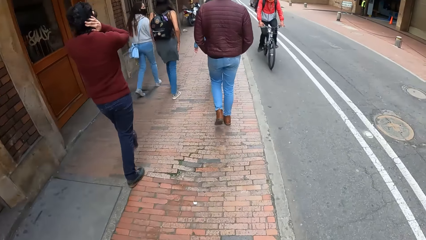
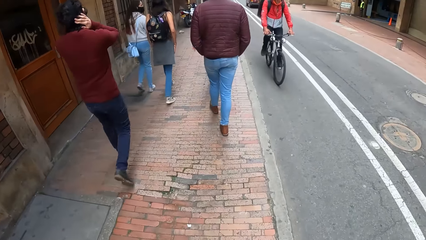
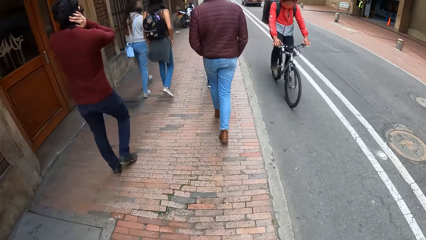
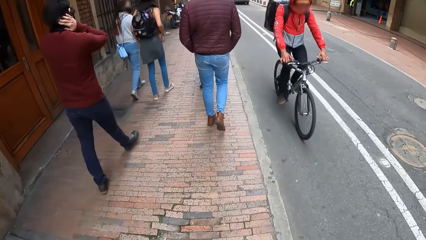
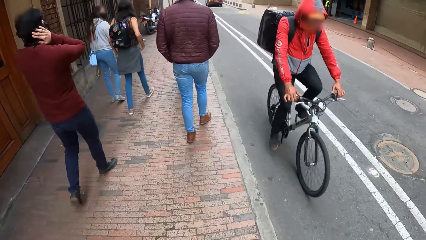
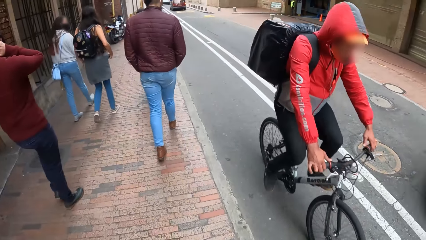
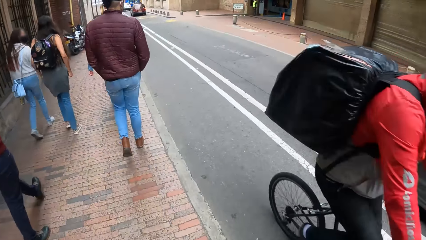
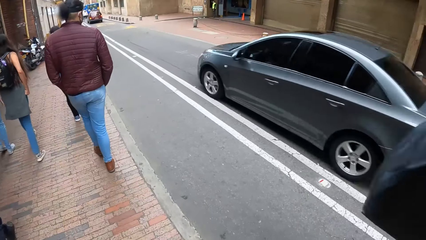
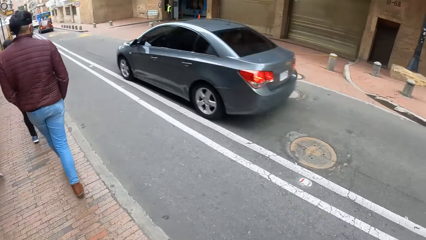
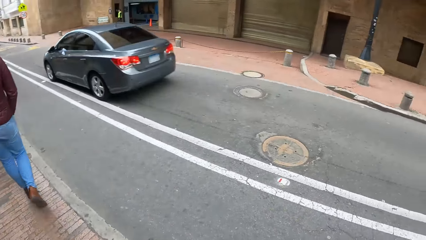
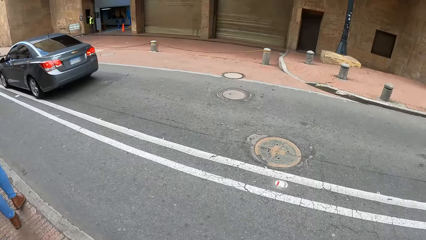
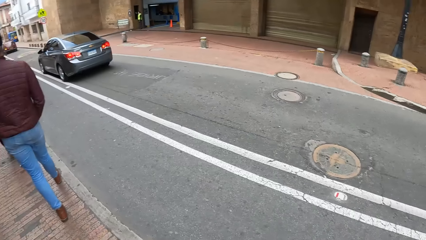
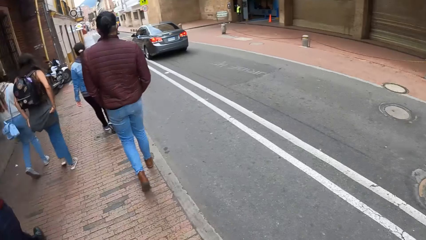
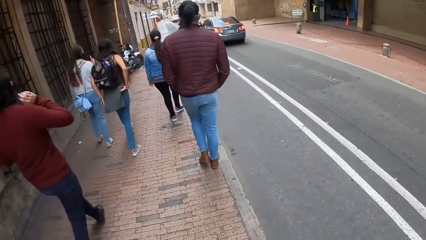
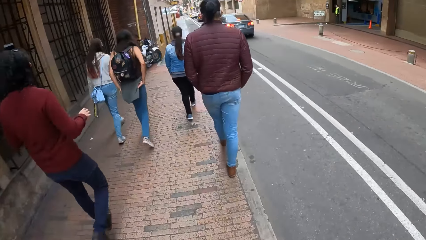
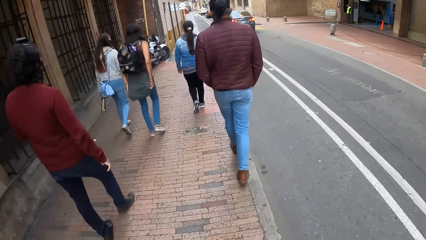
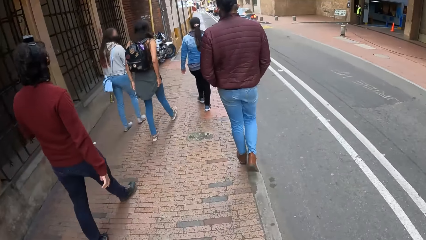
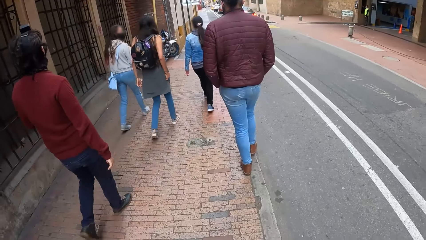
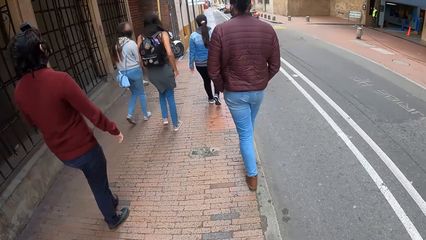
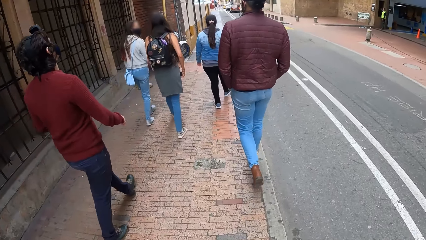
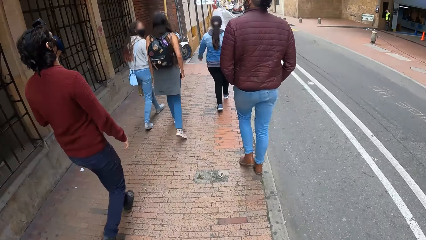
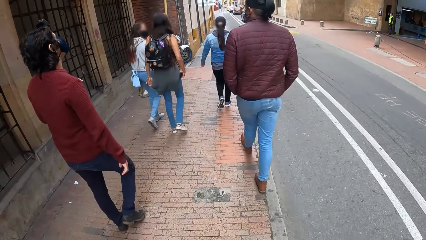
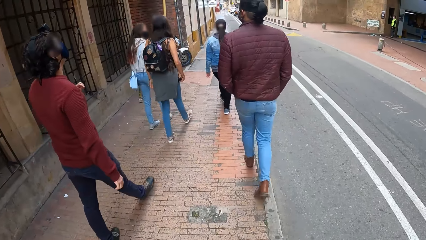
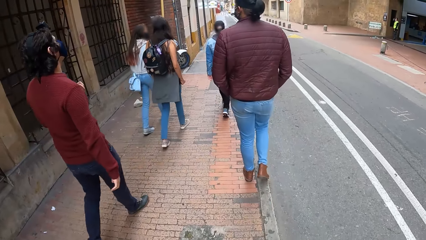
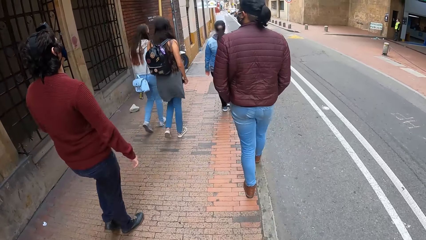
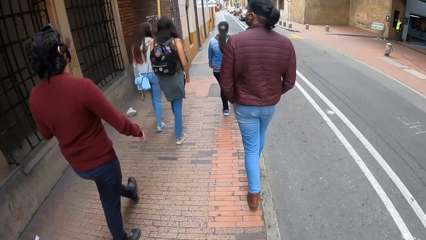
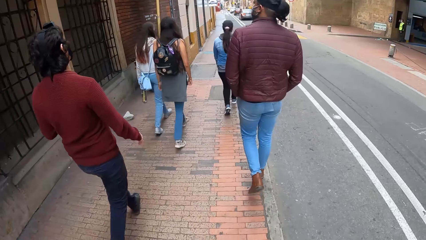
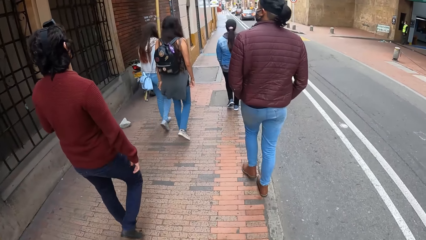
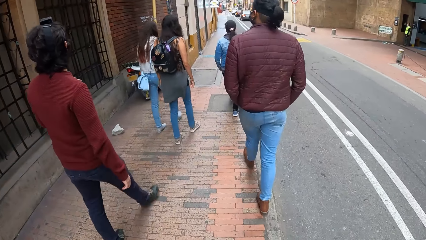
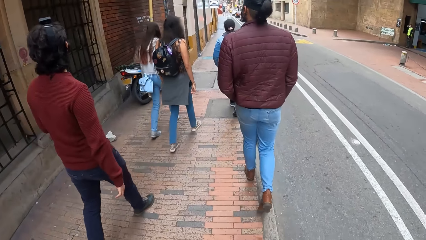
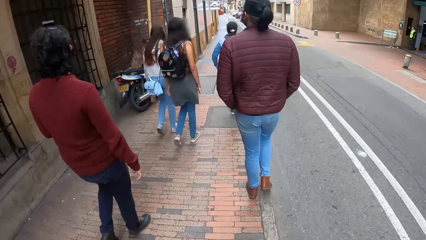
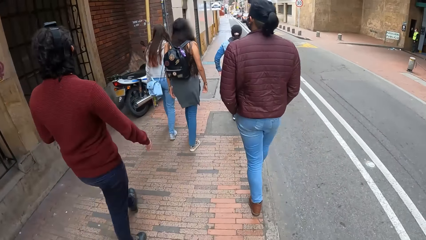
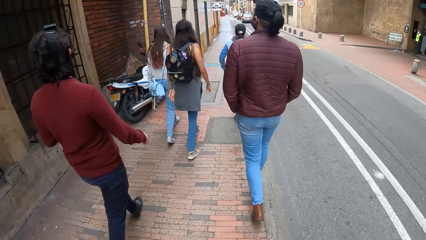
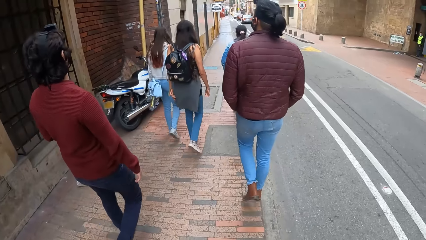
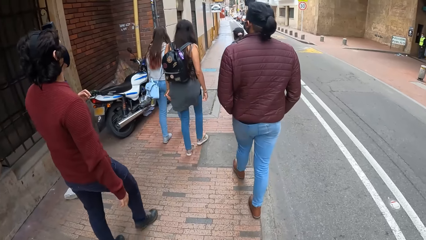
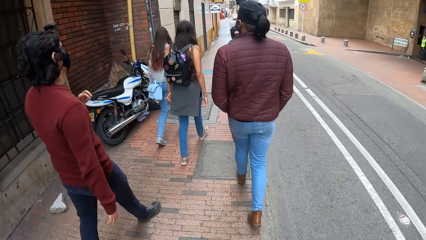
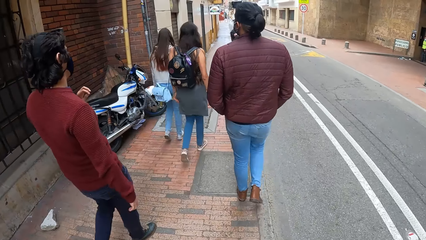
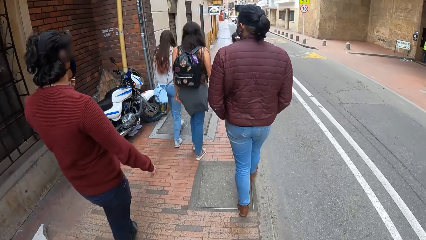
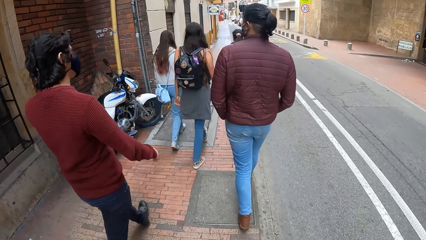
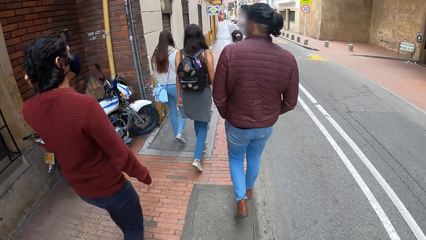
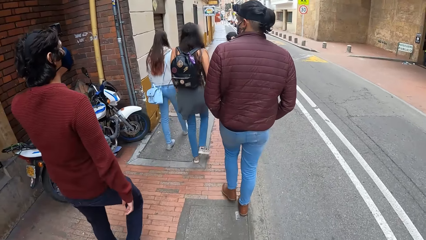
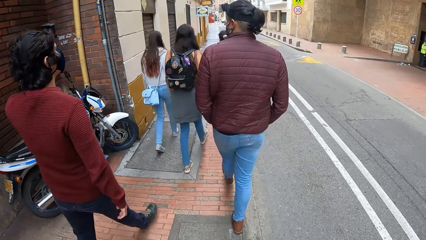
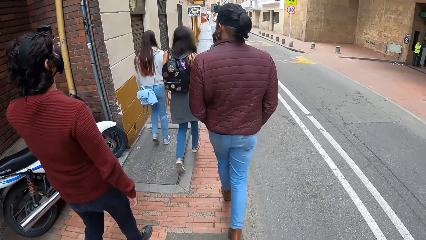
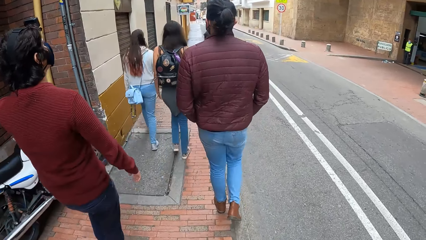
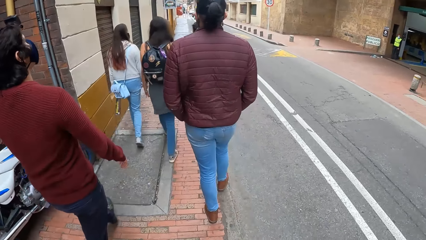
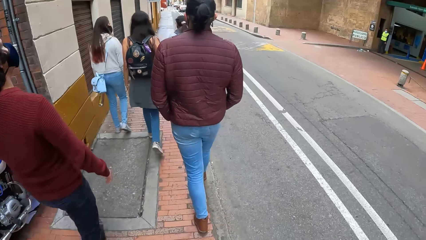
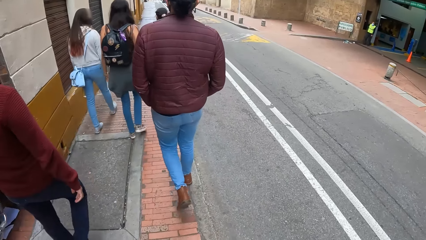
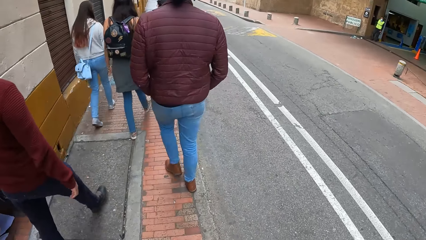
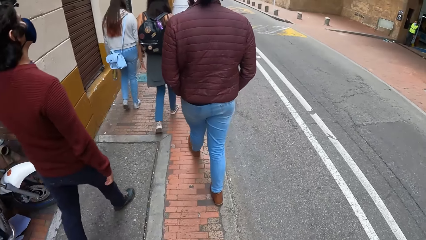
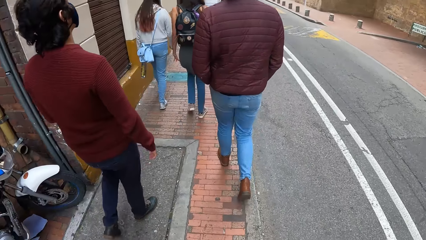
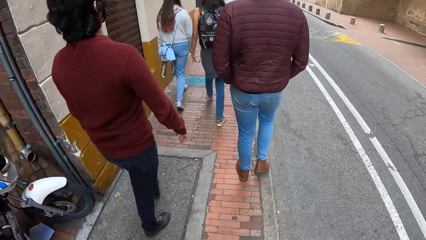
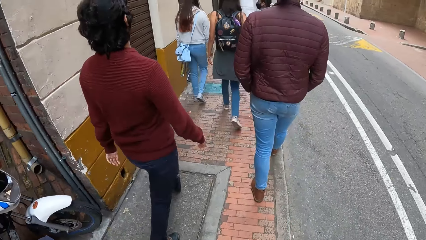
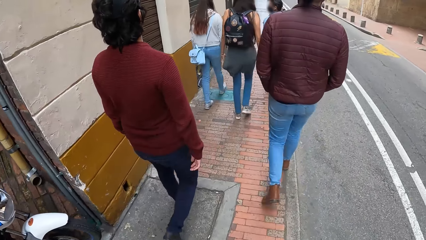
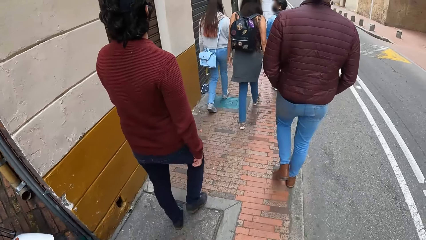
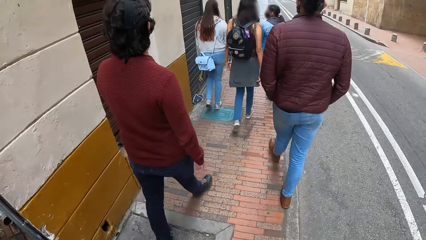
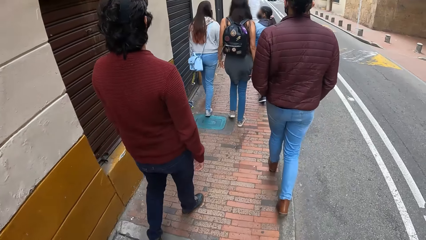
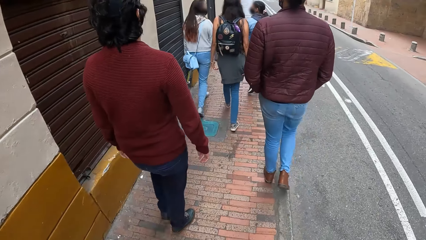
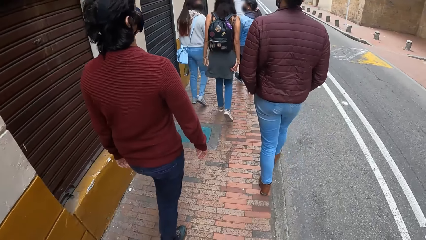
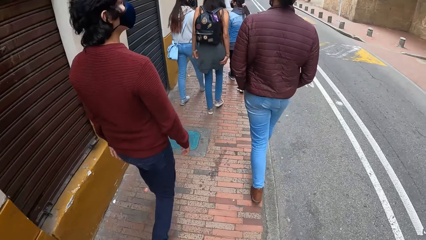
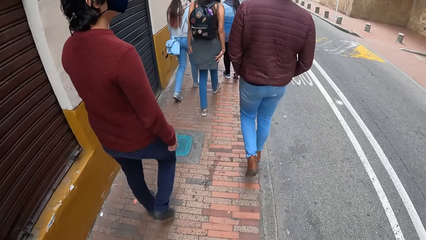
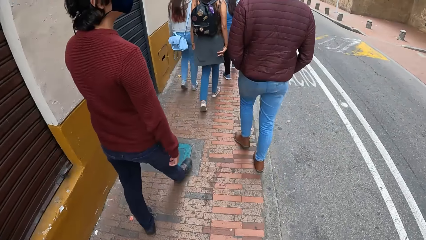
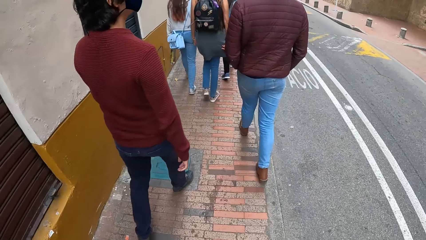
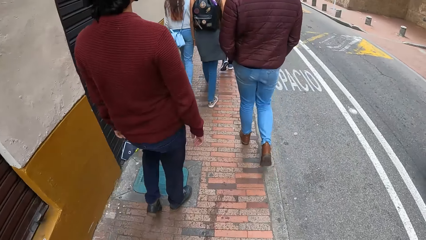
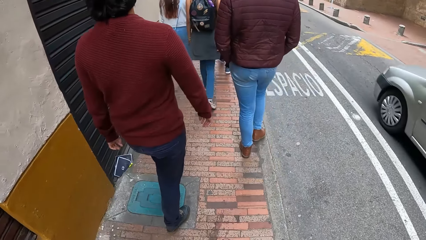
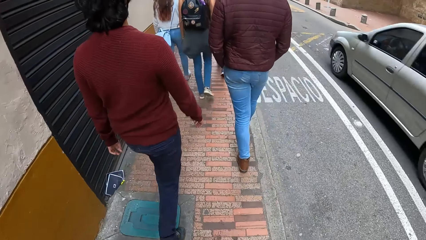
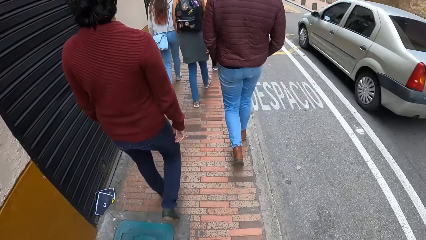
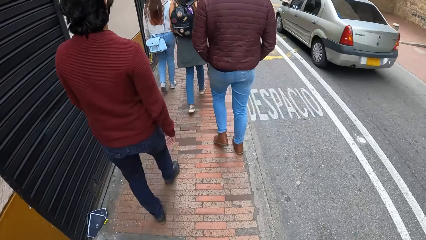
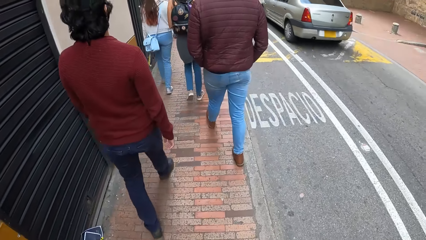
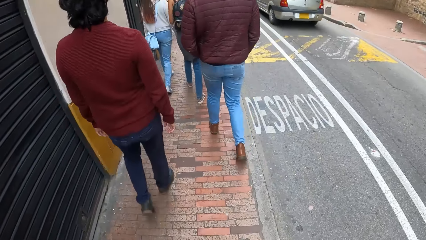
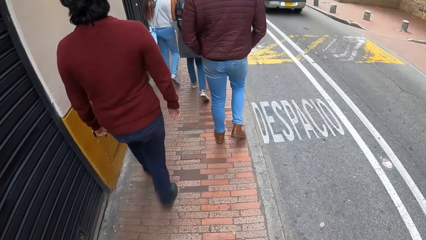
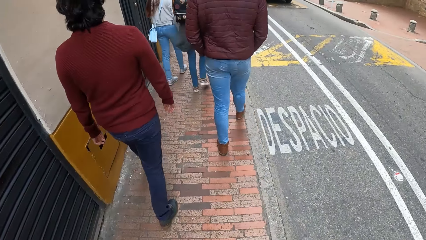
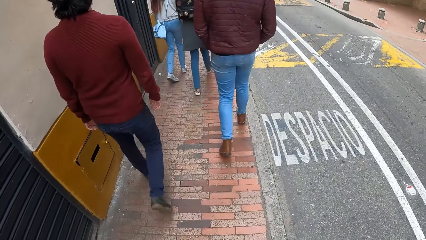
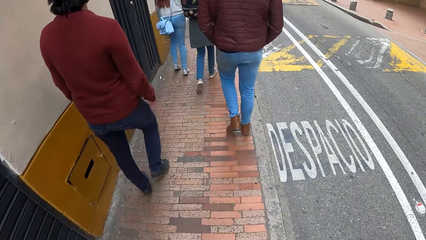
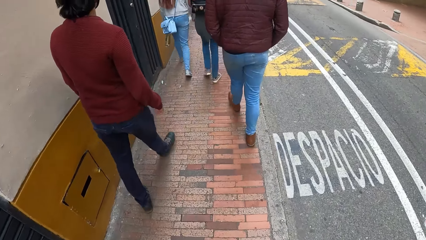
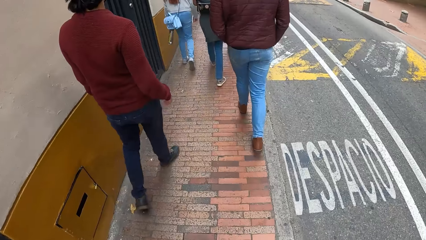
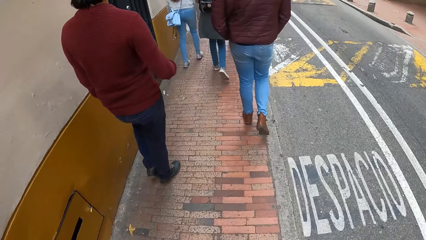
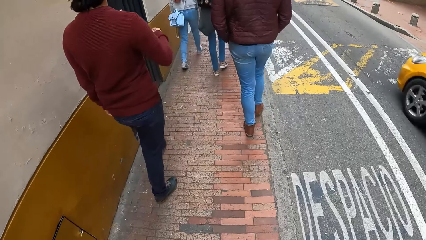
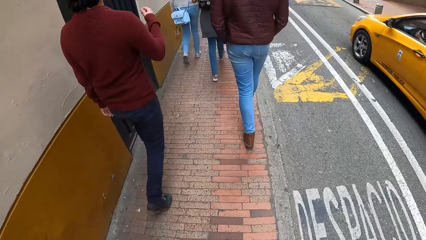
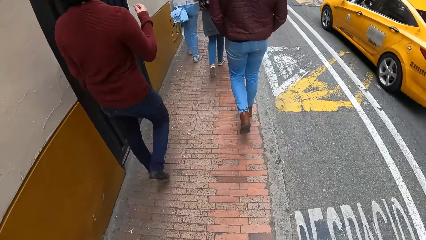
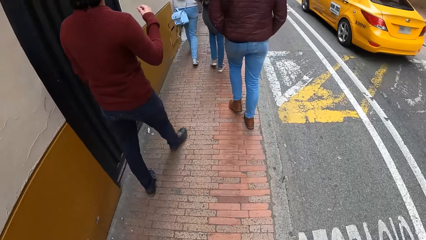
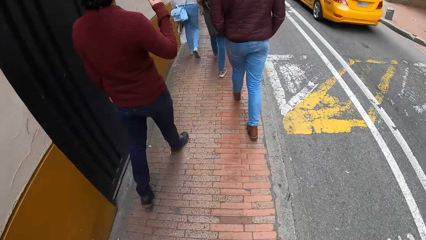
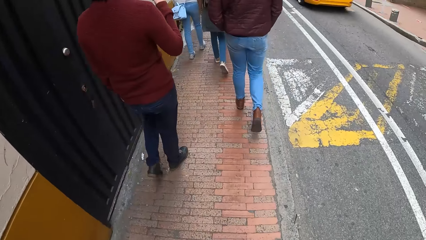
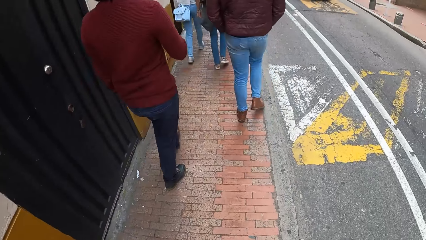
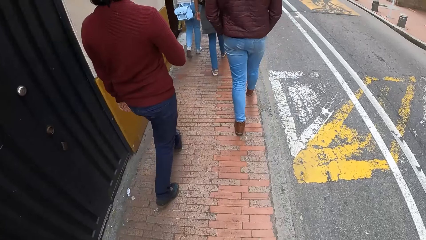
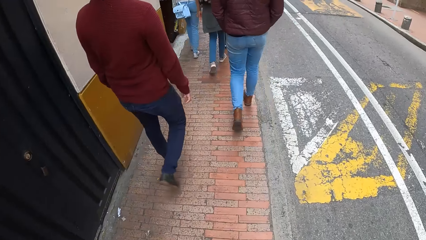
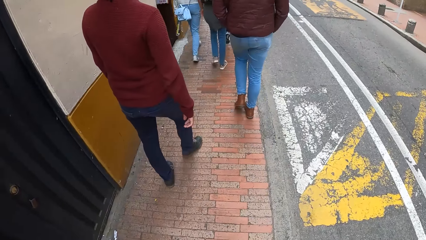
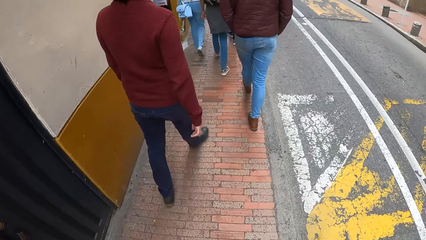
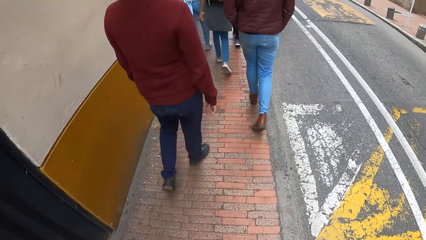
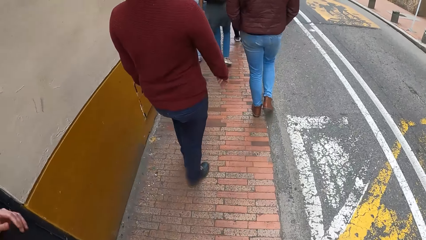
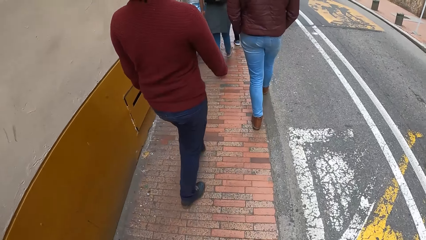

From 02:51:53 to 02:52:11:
A cyclist rides a bicycle past the camera wearer. A black car drives past the camera wearer. The man raises his left hand toward his head. A silver car drives past the camera wearer. A yellow car drives past the camera wearer. The man makes a hand gesture with his right hand.
